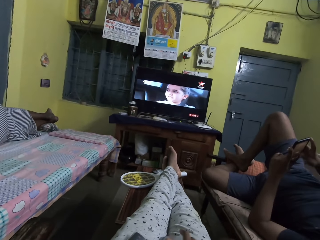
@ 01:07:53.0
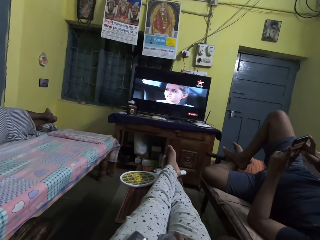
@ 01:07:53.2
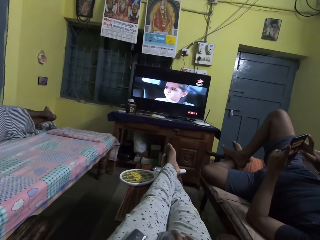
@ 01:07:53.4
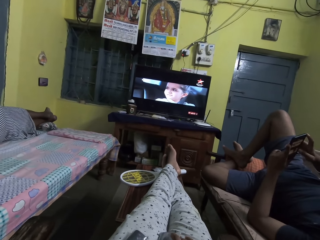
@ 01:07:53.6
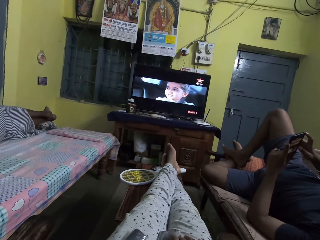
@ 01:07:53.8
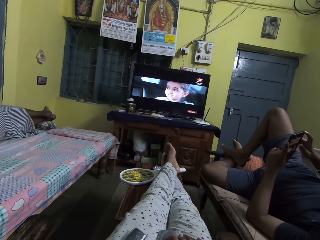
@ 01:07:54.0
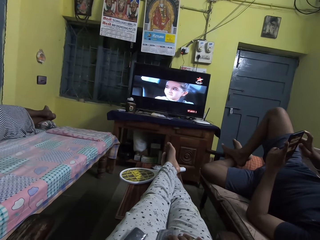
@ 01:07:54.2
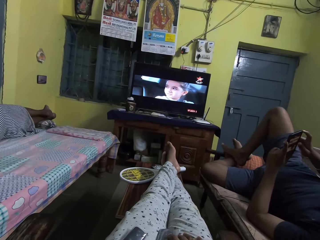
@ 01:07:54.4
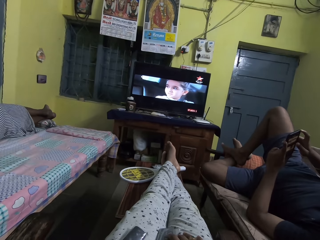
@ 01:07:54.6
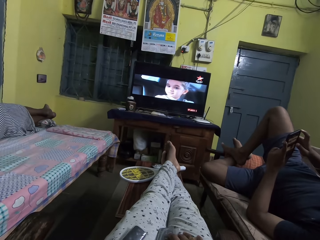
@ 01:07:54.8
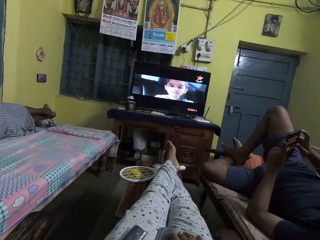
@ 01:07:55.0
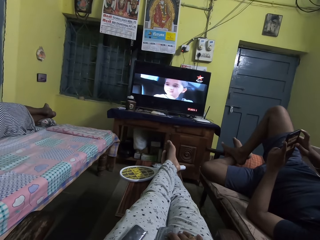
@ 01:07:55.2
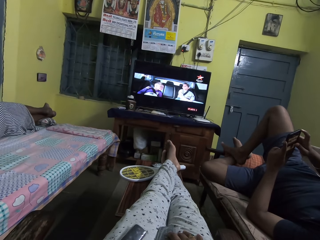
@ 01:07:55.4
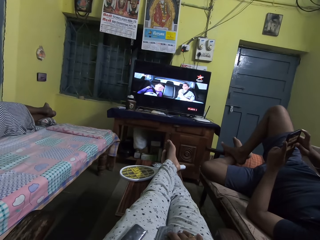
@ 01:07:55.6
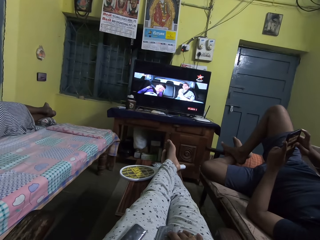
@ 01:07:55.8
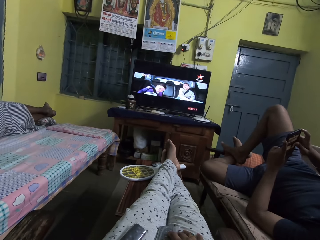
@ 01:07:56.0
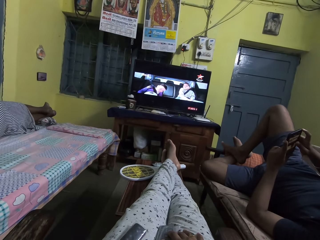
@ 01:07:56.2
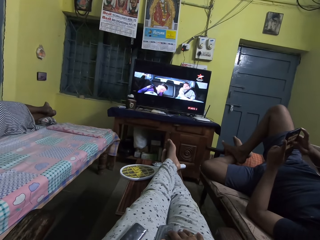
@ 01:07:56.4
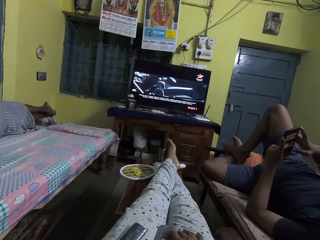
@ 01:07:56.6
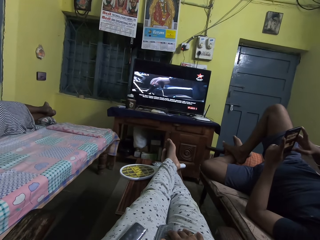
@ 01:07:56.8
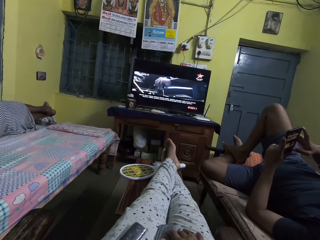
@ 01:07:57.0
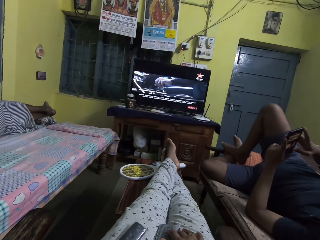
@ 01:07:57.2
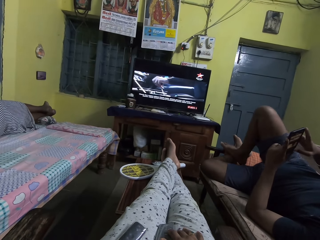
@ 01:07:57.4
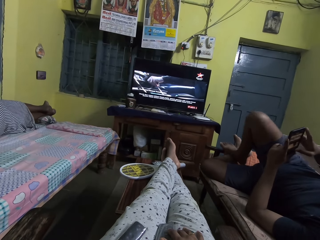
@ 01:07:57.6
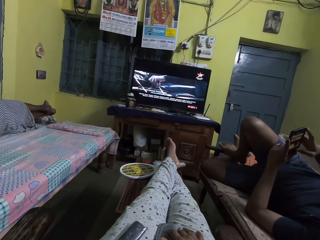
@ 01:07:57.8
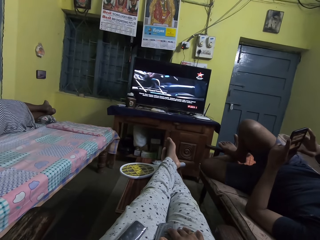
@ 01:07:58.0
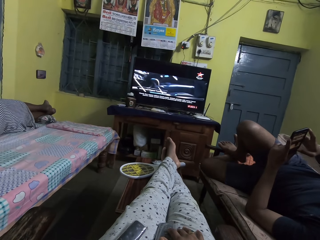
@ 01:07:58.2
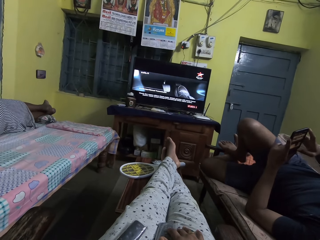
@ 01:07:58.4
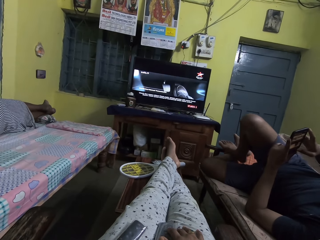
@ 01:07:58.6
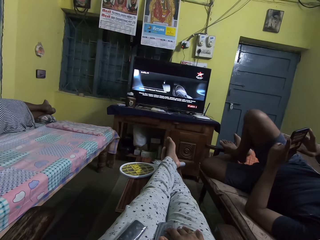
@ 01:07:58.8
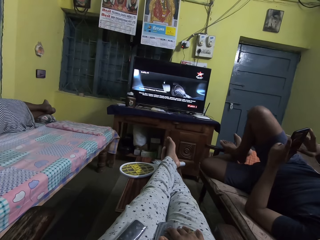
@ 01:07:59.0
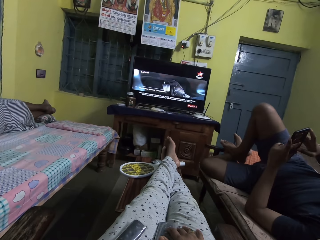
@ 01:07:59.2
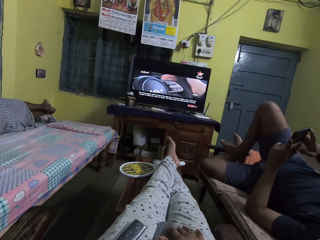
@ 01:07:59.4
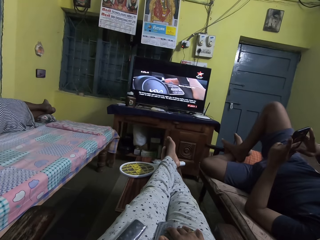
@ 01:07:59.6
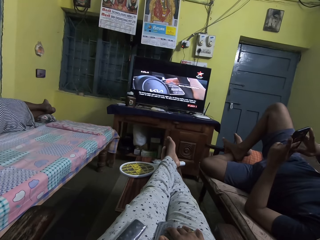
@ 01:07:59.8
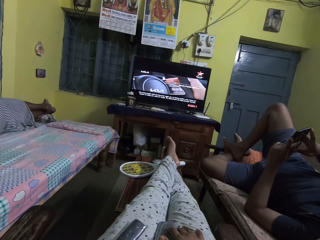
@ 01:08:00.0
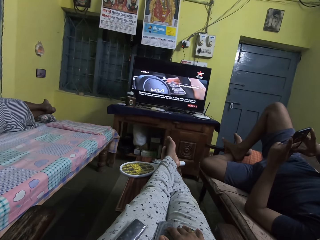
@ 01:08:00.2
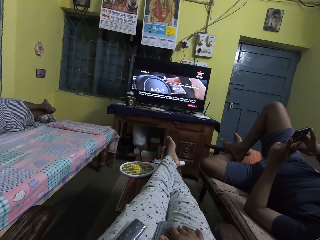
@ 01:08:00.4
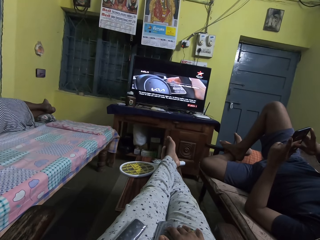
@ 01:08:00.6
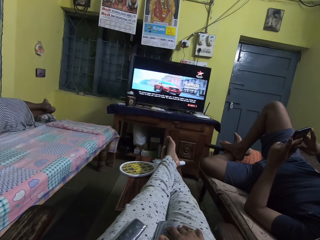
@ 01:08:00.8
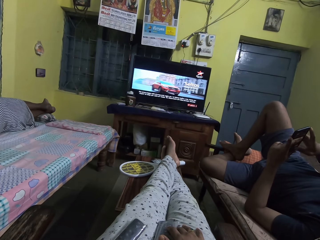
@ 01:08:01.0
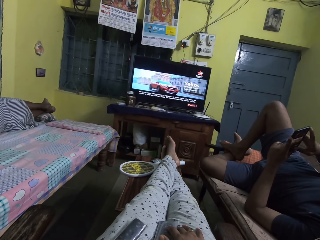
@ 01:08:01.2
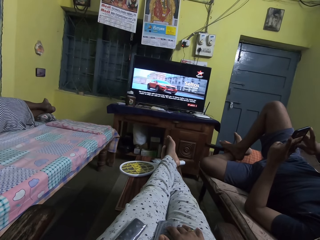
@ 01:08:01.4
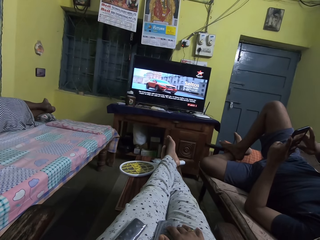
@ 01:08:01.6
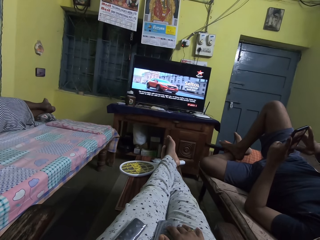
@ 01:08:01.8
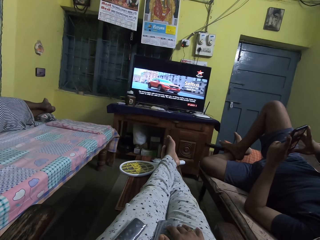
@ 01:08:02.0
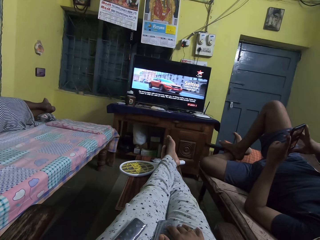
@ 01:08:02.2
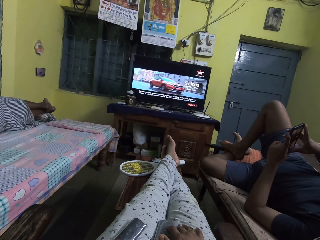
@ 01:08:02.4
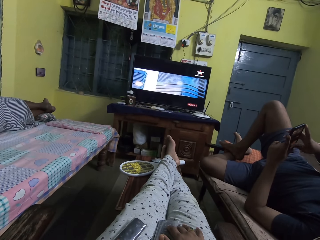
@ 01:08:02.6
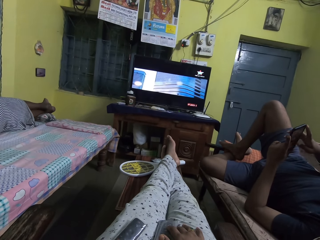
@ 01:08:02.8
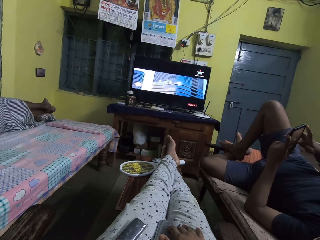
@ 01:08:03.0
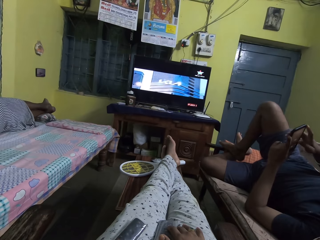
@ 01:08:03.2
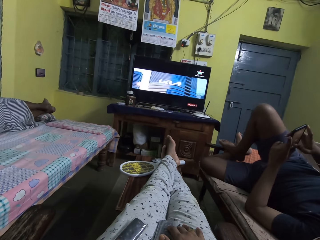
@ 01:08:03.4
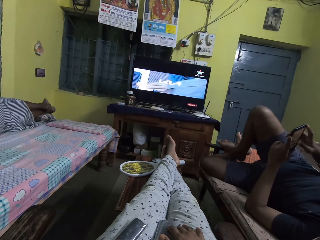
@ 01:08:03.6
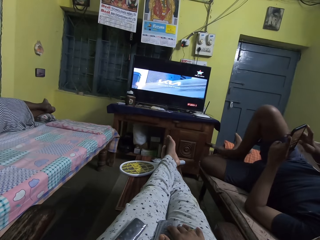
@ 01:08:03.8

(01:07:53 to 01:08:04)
The camera wearer places her right hand on her right lap.

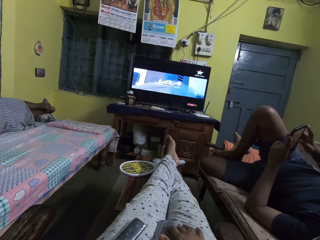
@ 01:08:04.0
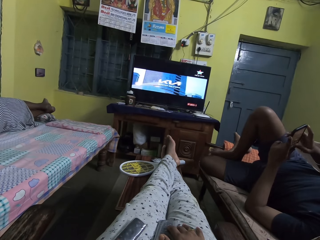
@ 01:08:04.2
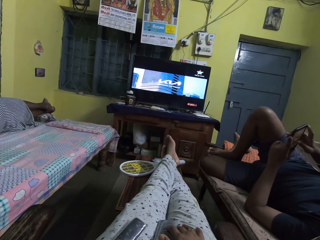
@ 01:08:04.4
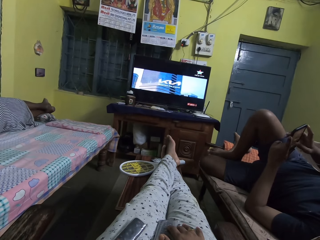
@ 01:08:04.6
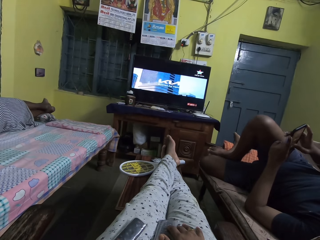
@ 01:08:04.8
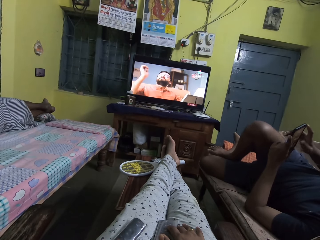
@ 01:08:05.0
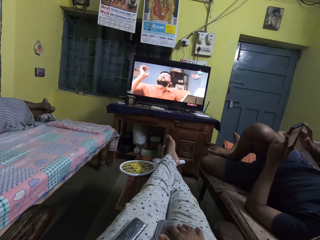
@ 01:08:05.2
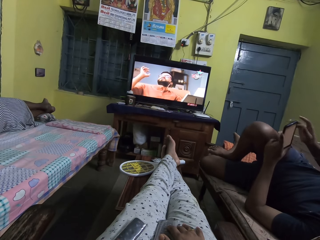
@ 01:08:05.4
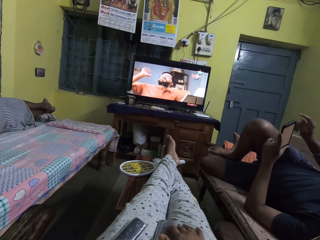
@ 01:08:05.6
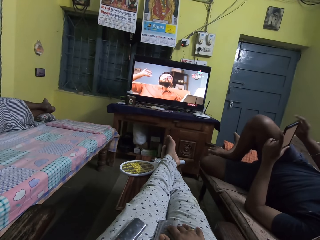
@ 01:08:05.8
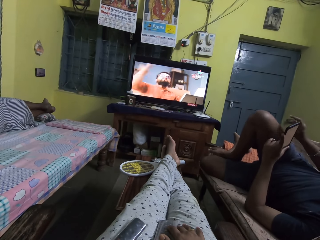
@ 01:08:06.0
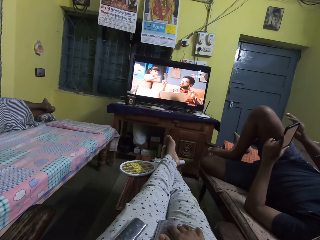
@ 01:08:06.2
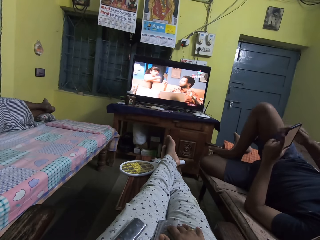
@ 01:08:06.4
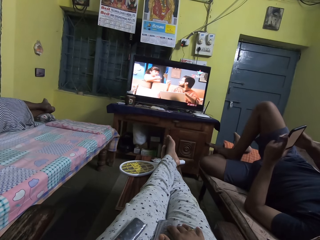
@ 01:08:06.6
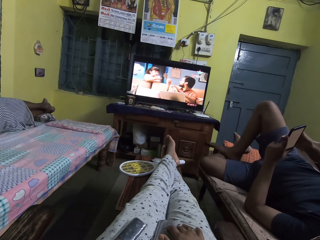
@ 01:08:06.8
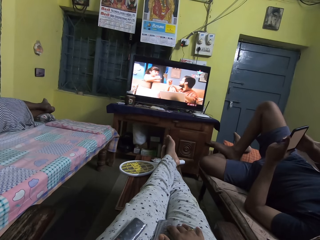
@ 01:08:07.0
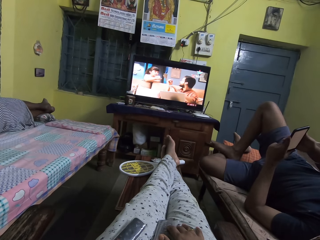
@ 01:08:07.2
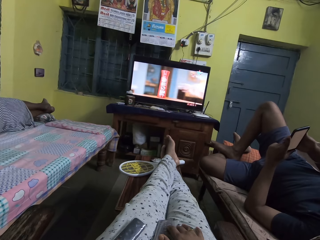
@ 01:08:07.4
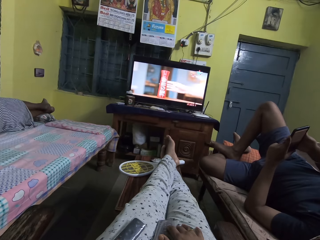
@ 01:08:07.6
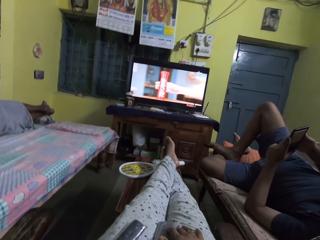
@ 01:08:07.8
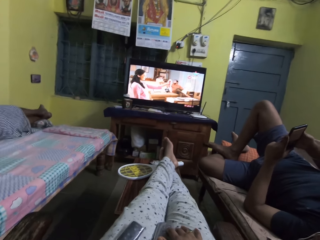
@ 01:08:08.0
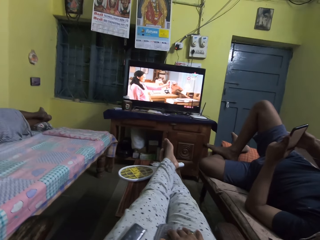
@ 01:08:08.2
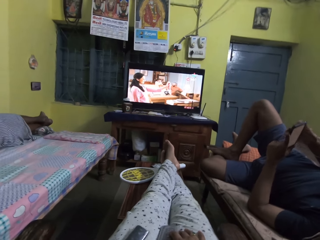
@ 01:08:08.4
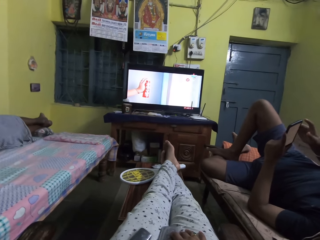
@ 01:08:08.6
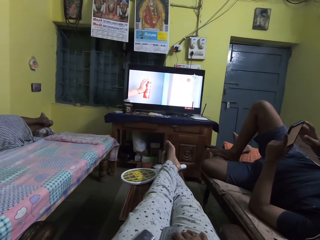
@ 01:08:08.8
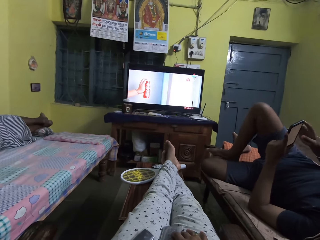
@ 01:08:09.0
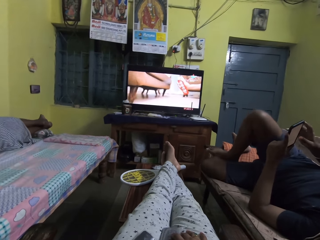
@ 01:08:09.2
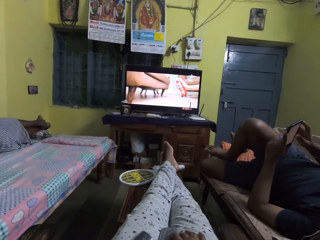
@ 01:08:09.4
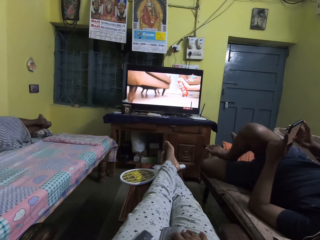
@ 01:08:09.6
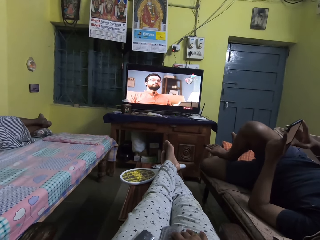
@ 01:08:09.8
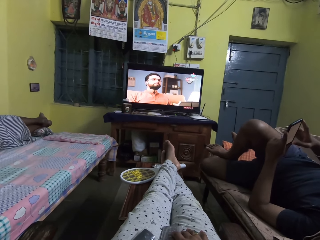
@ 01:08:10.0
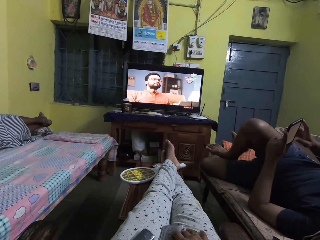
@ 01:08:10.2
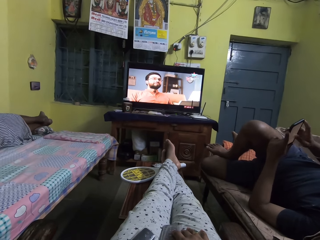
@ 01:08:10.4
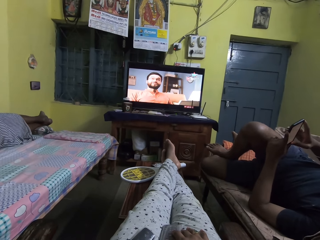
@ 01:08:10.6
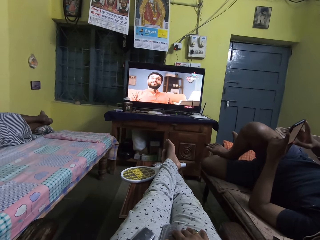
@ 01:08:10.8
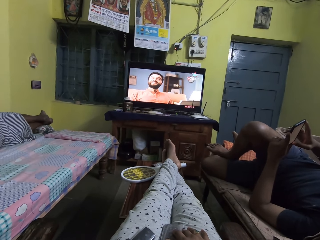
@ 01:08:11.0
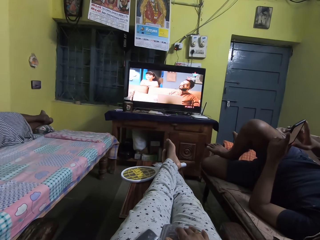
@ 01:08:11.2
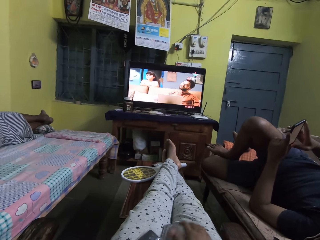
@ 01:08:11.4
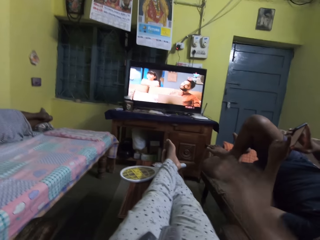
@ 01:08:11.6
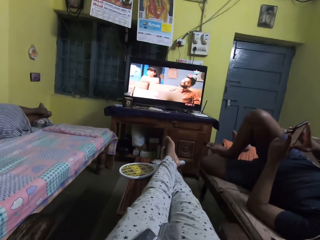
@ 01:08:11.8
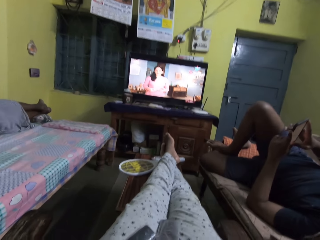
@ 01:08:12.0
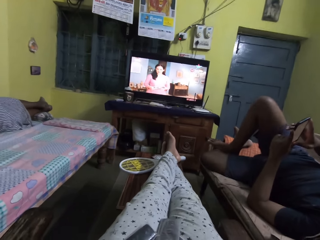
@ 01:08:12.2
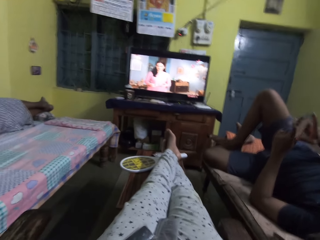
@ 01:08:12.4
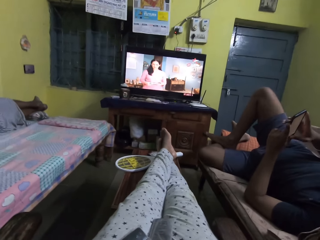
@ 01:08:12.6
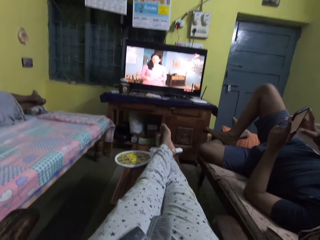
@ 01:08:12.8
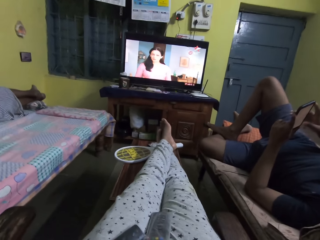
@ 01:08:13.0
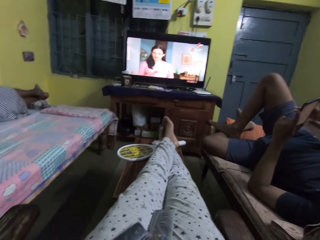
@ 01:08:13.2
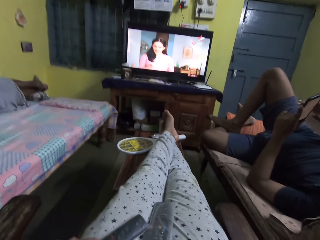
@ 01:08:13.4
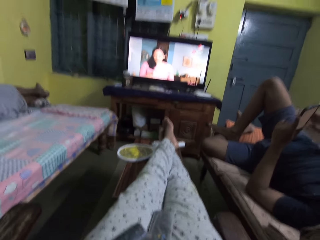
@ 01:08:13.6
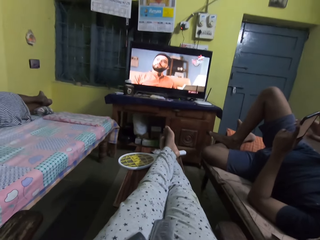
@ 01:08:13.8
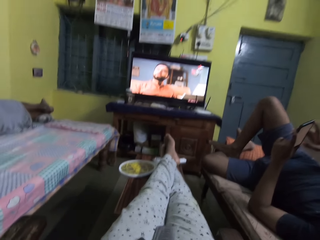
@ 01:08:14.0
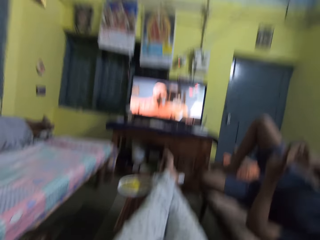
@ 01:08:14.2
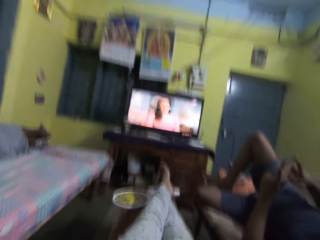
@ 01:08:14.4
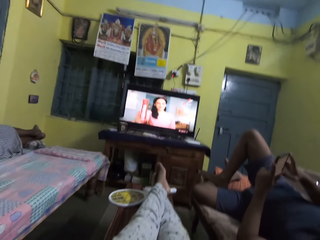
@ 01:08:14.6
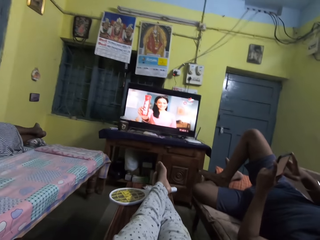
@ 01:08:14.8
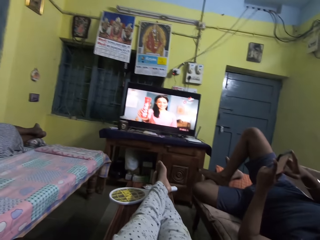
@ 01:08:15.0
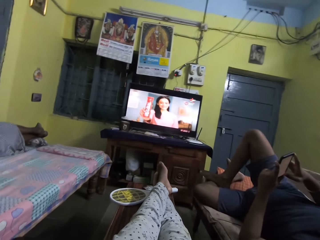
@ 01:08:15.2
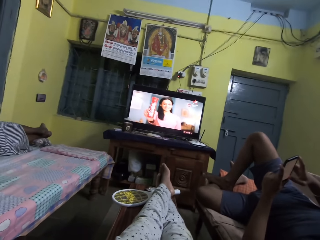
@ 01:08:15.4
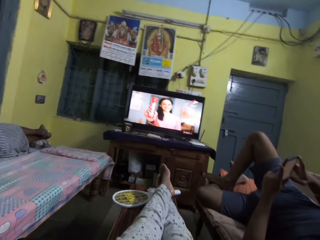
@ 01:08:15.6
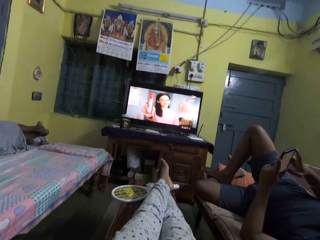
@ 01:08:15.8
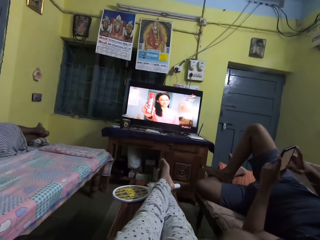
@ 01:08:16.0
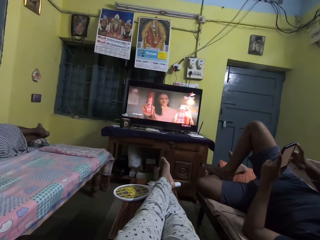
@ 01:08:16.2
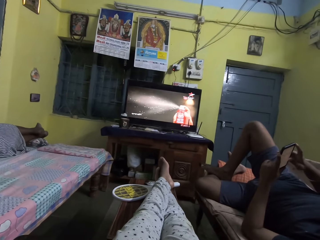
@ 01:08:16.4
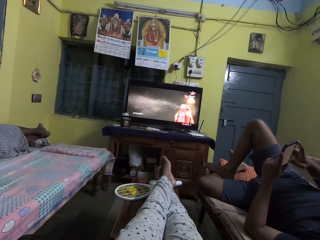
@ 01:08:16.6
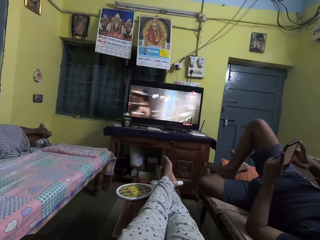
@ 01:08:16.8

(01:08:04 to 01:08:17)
The man presses the phone in his left hand with his right hand. The camera wearer adjusts a camera on her head with her right hand.
